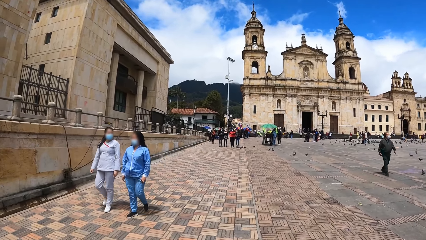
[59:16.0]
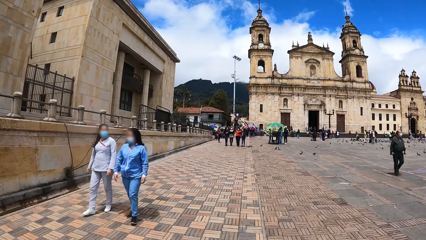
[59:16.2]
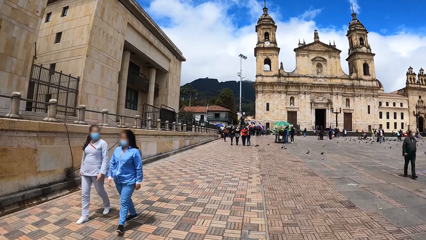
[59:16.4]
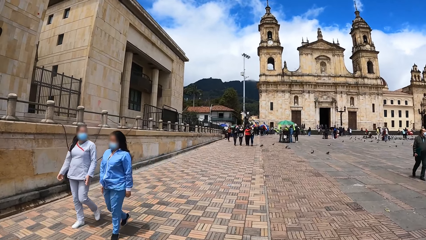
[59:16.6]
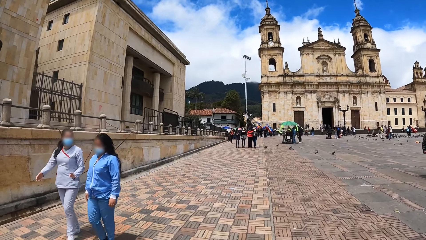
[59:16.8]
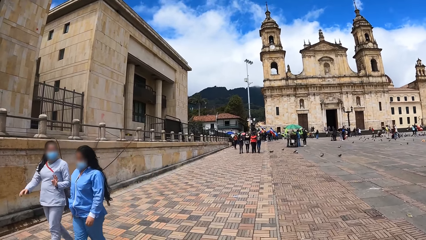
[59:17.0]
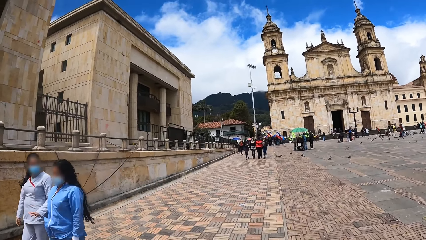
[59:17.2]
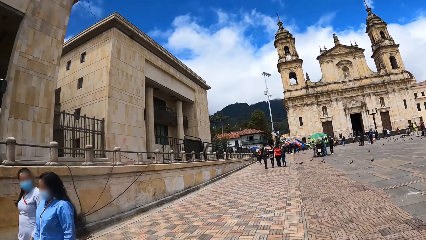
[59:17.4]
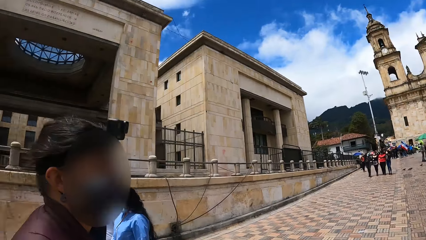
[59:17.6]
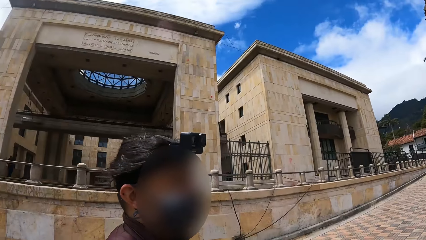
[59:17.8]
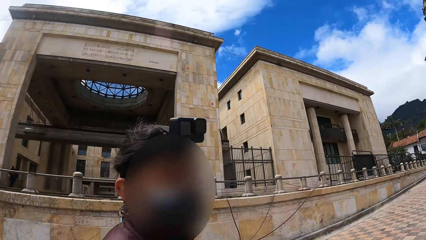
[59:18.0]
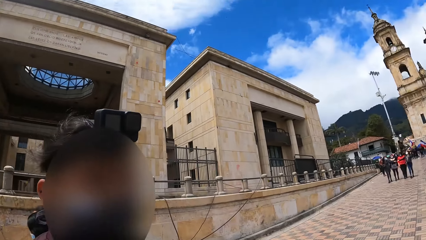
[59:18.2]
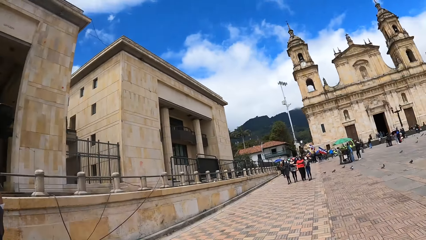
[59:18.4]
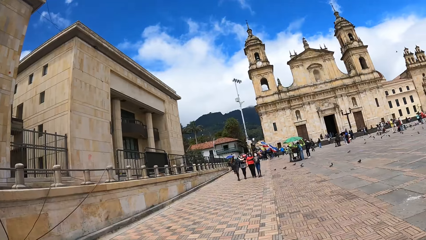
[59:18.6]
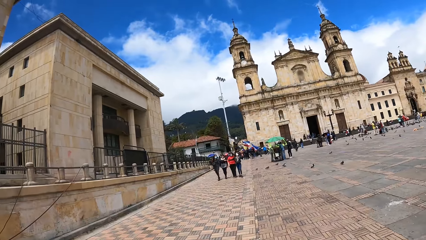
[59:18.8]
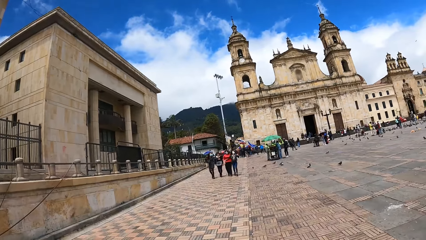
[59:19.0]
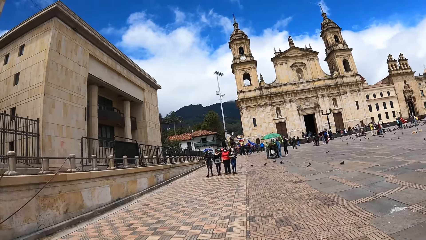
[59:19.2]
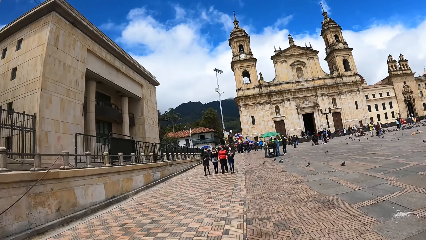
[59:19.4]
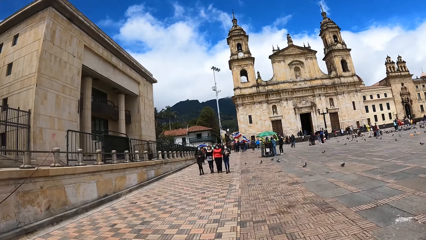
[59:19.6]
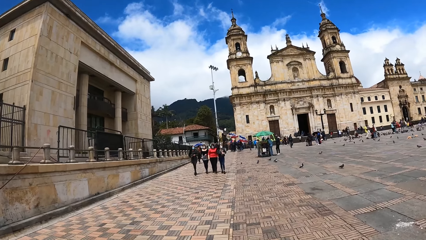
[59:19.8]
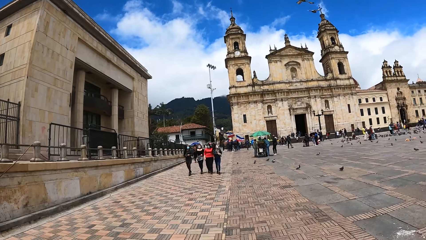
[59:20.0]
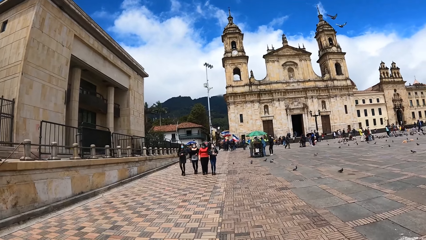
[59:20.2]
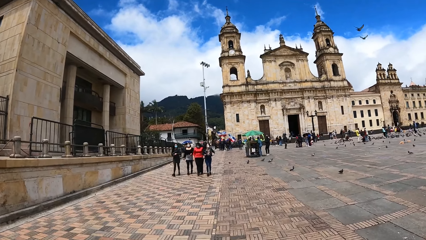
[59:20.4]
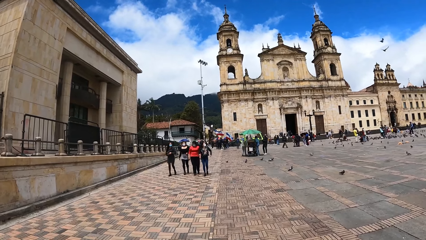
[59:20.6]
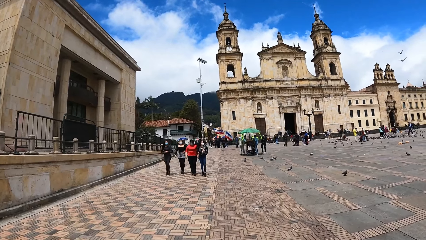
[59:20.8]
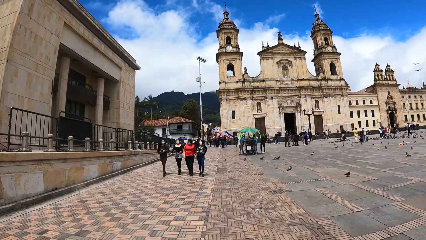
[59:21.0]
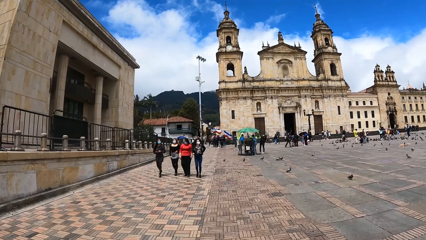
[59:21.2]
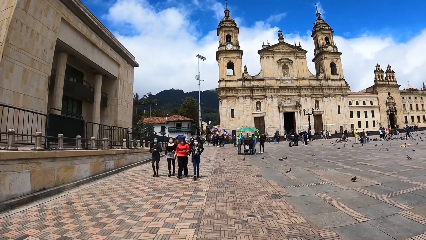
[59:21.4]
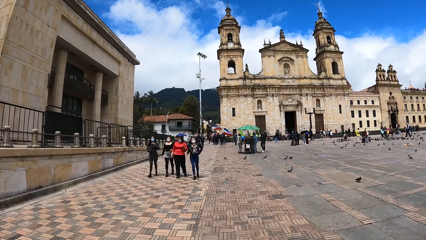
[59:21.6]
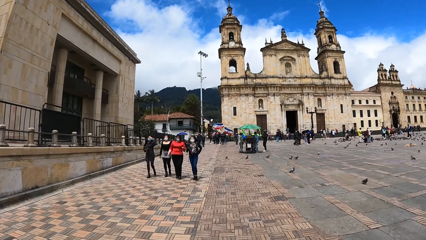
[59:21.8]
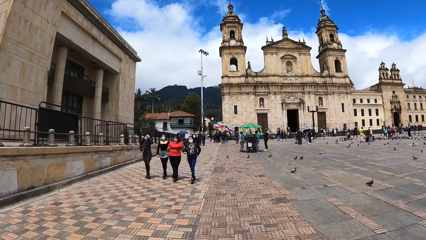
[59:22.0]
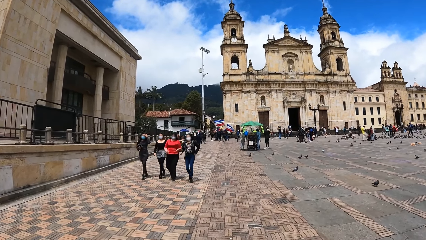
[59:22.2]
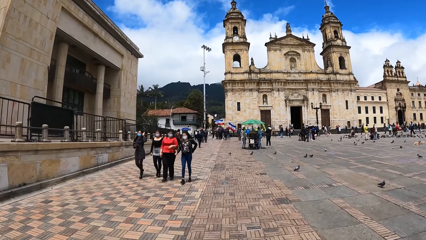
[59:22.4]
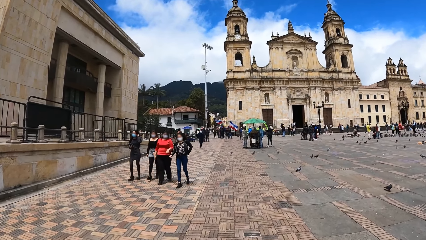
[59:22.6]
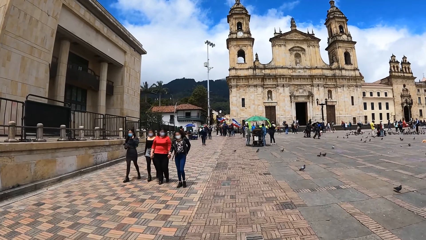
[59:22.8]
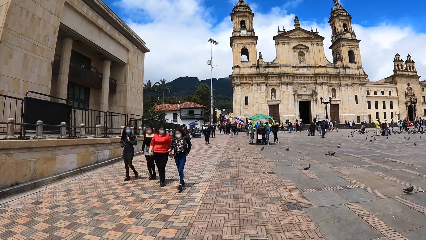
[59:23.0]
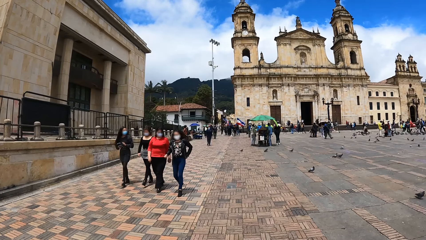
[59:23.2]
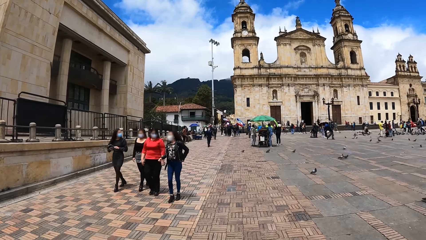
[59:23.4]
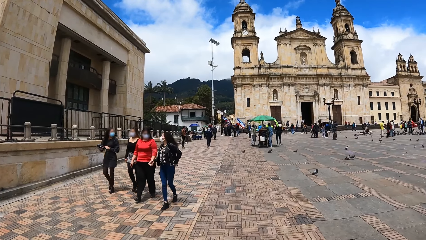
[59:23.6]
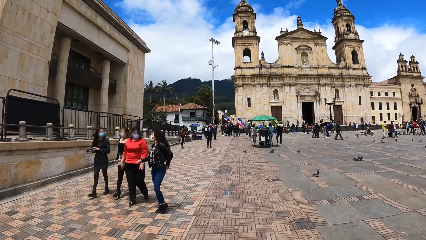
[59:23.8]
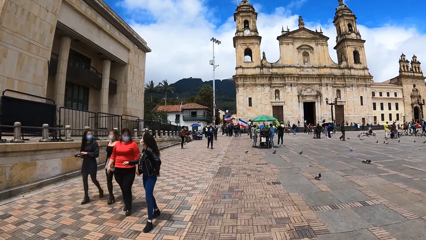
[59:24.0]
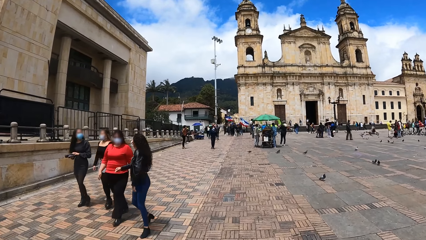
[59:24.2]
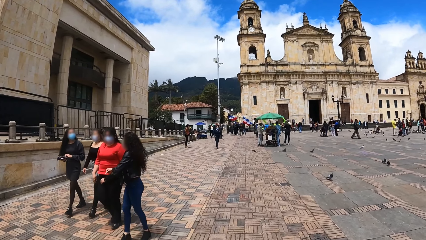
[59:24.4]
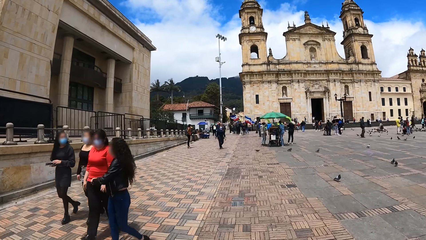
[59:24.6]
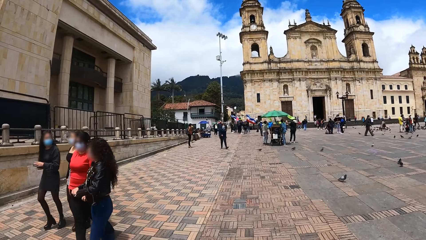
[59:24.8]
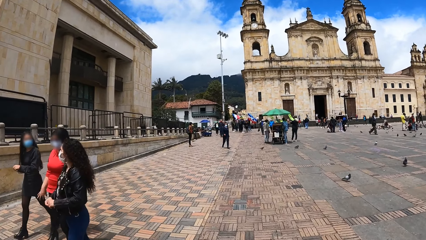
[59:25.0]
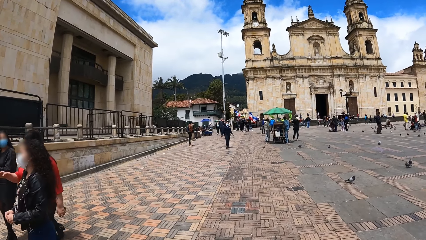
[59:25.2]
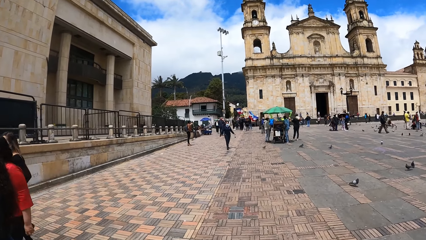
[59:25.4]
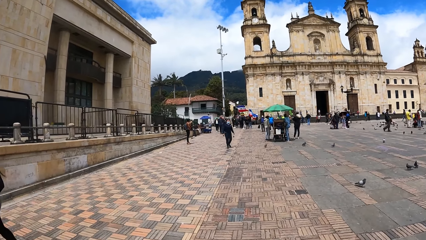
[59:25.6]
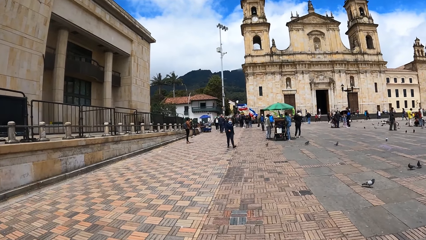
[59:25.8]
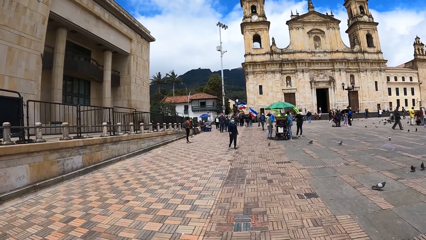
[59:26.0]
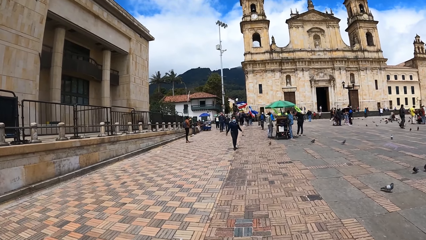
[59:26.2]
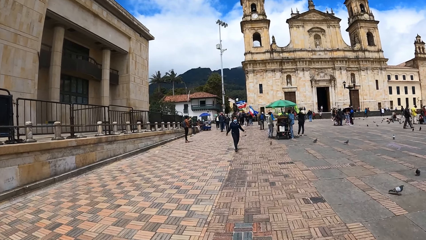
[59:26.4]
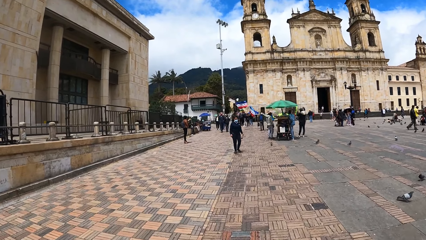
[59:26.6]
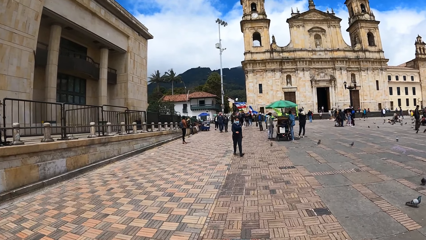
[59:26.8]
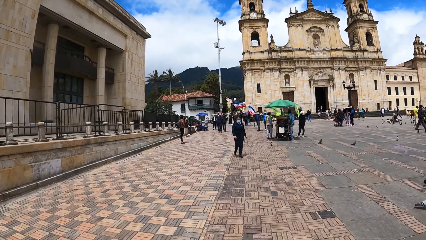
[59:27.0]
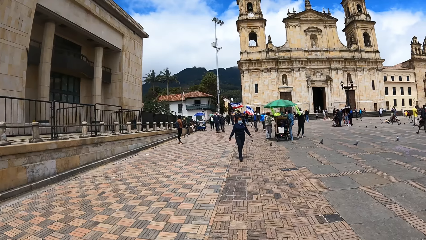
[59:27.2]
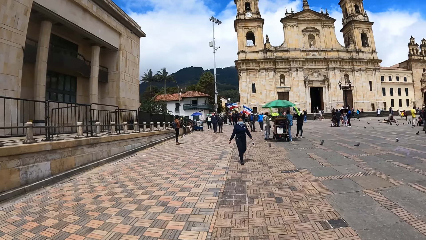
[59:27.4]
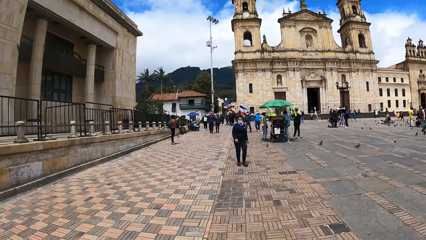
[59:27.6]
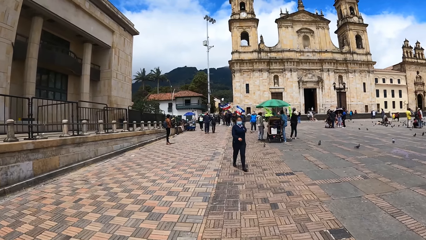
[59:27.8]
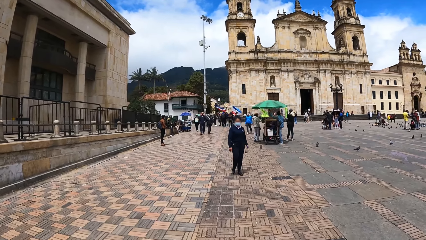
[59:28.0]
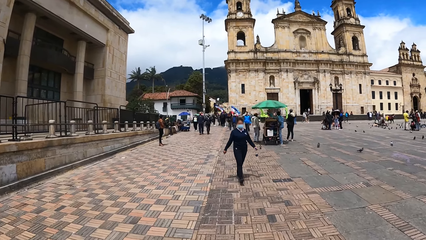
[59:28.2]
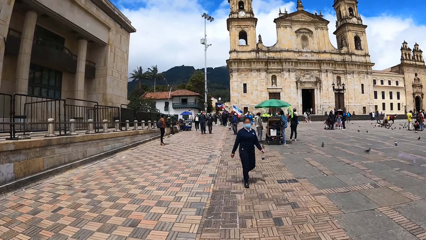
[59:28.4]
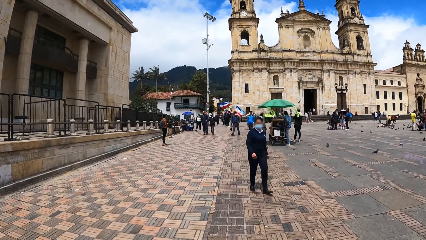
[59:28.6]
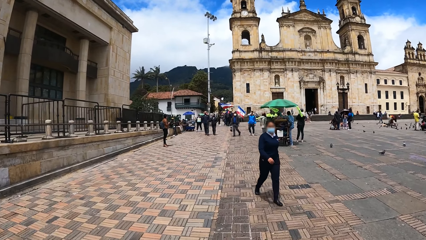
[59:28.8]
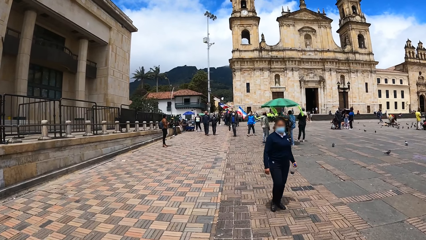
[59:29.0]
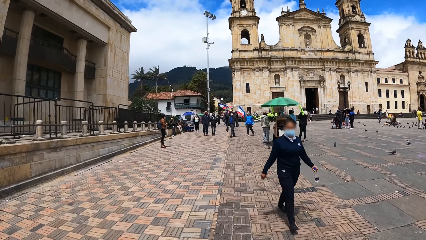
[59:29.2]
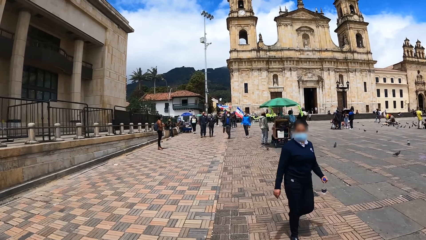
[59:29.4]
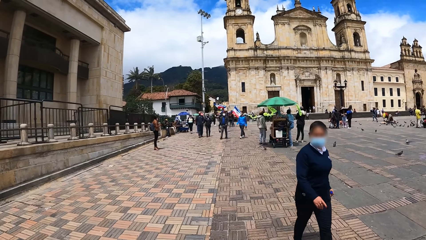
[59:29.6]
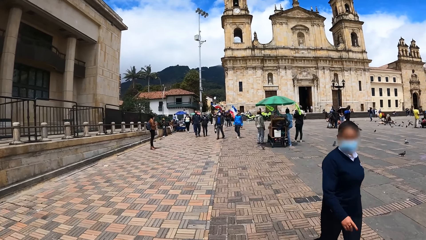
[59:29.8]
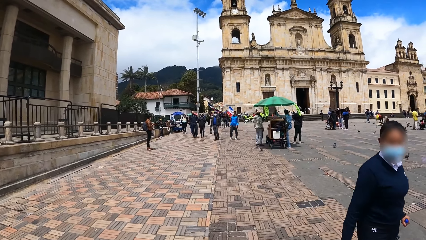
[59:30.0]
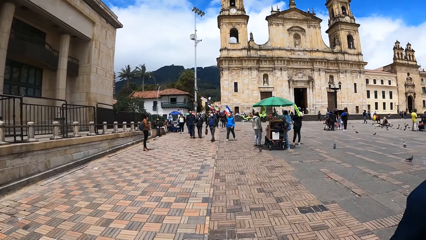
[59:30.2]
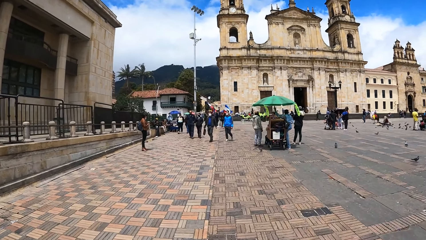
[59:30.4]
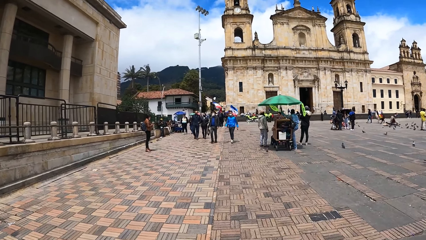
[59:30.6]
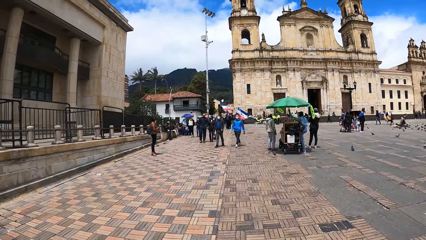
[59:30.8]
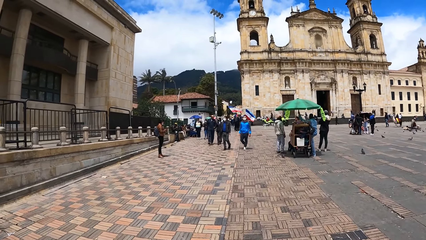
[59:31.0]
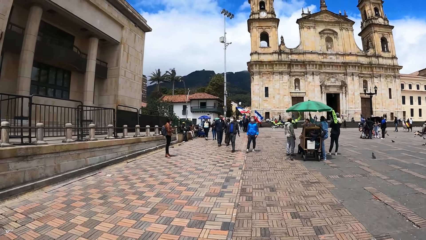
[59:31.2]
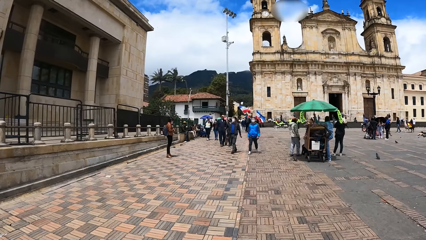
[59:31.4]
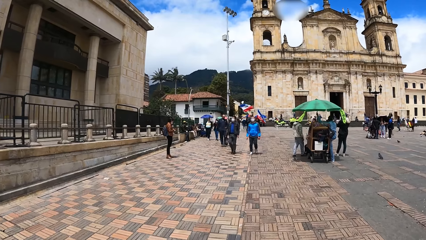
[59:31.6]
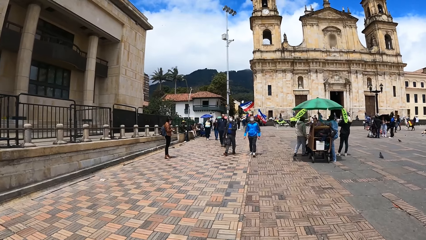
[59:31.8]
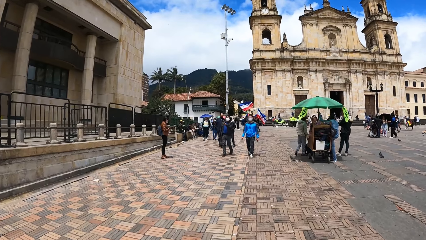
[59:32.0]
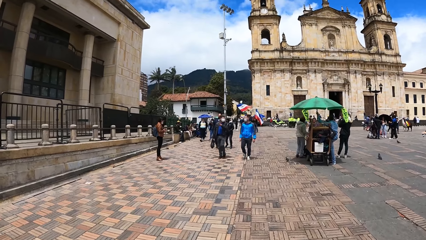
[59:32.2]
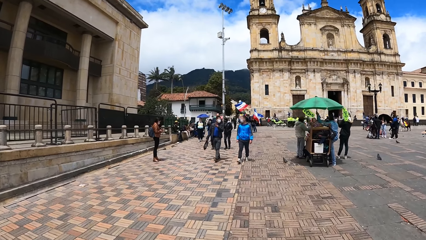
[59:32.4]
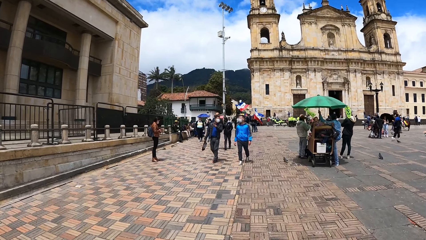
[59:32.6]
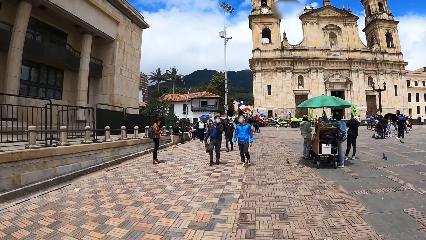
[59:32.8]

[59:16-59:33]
The camera wearer talks at a person. They walk on the road with the person.
